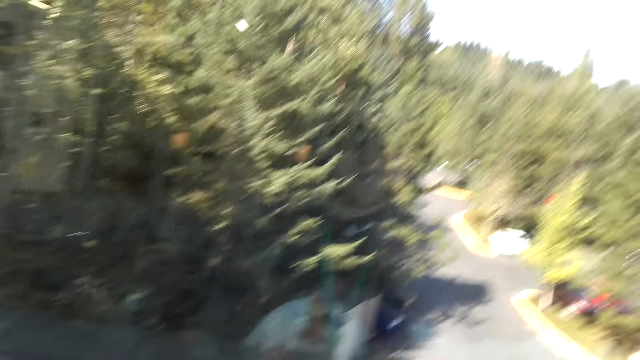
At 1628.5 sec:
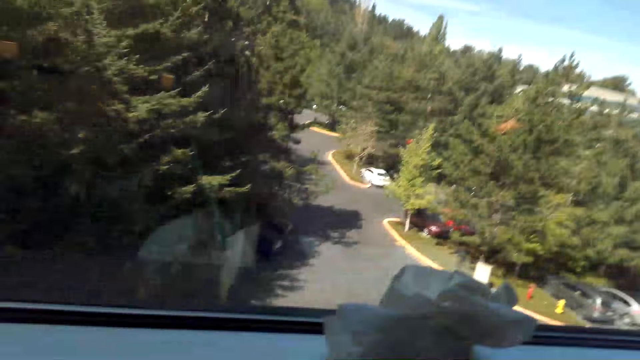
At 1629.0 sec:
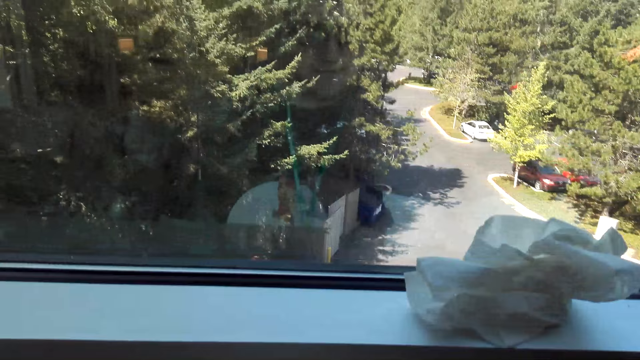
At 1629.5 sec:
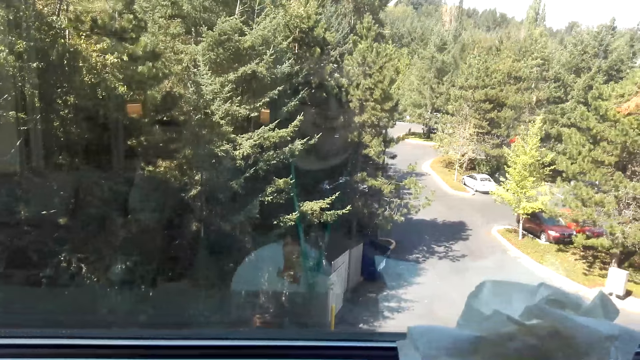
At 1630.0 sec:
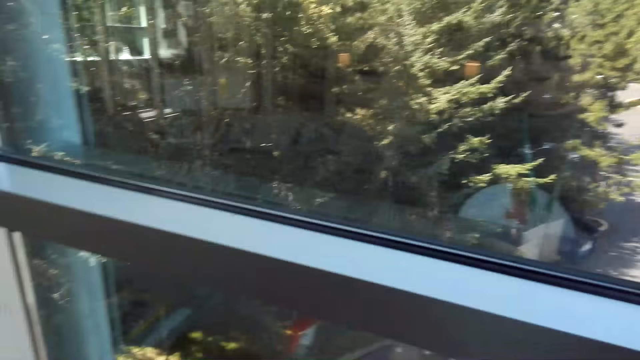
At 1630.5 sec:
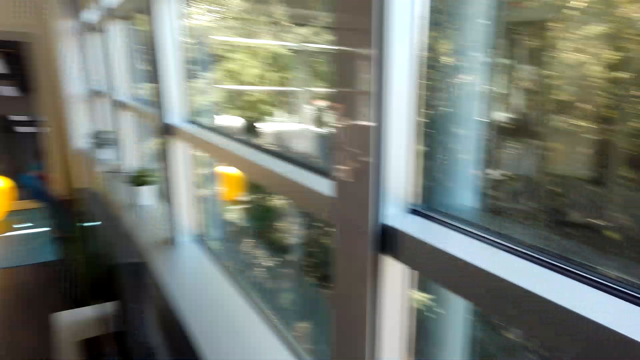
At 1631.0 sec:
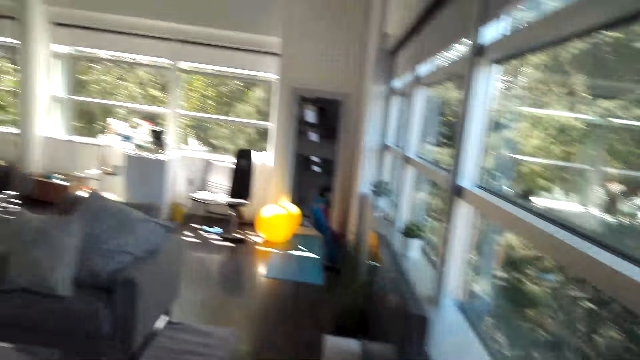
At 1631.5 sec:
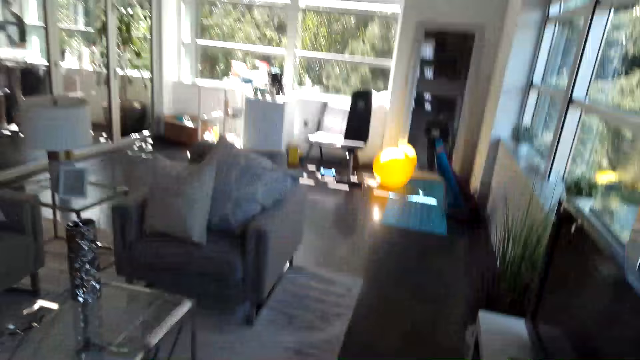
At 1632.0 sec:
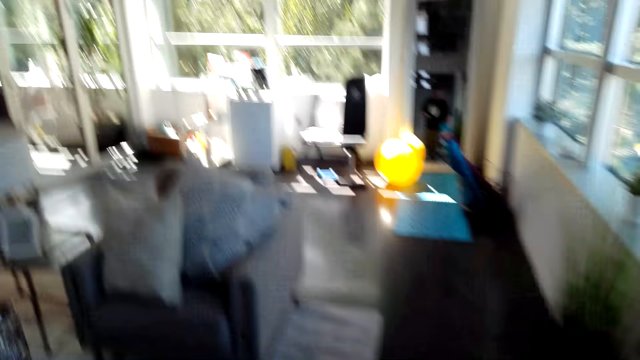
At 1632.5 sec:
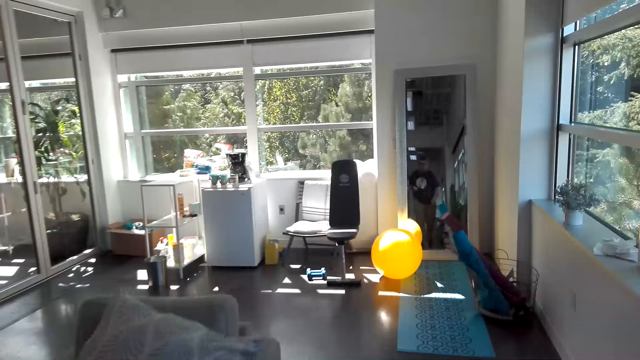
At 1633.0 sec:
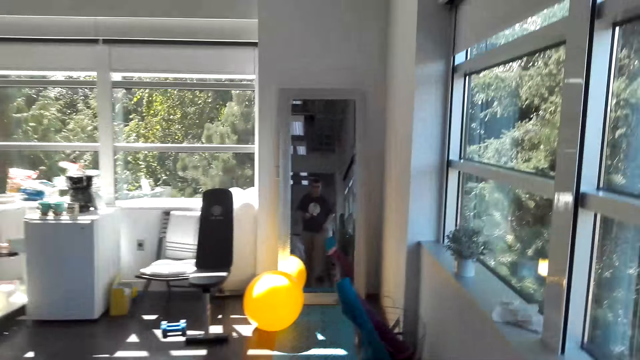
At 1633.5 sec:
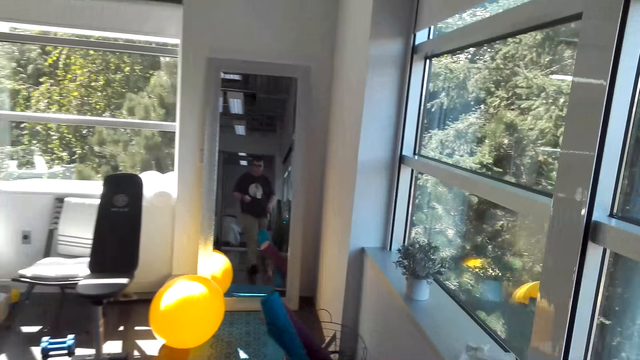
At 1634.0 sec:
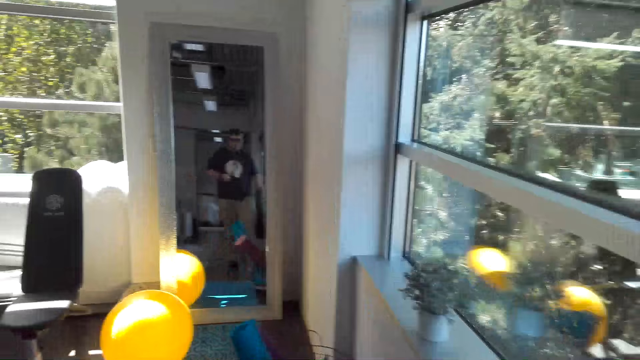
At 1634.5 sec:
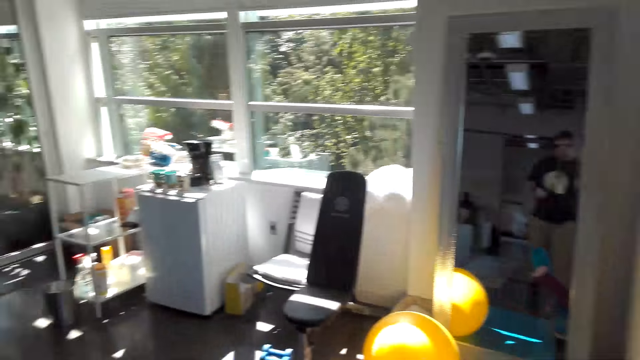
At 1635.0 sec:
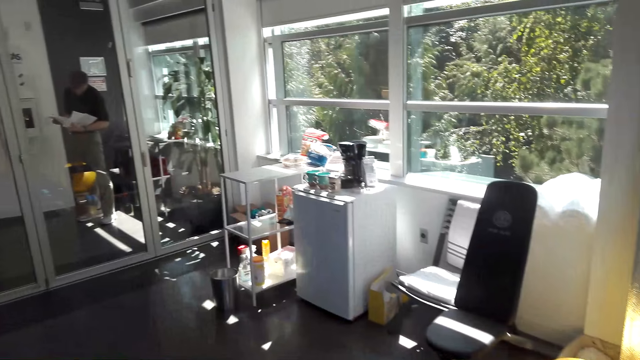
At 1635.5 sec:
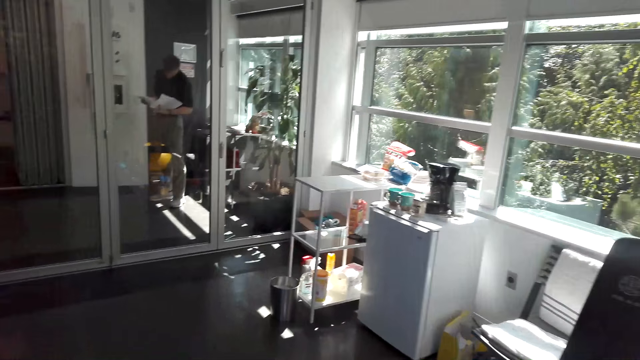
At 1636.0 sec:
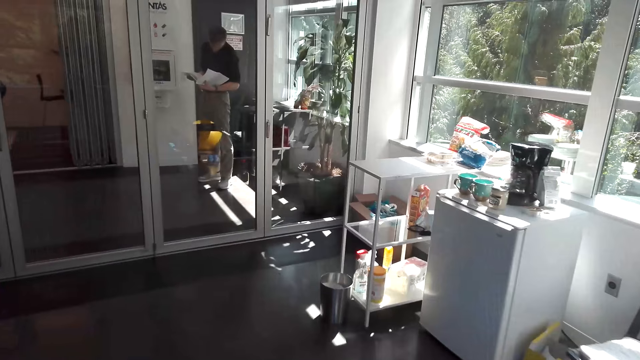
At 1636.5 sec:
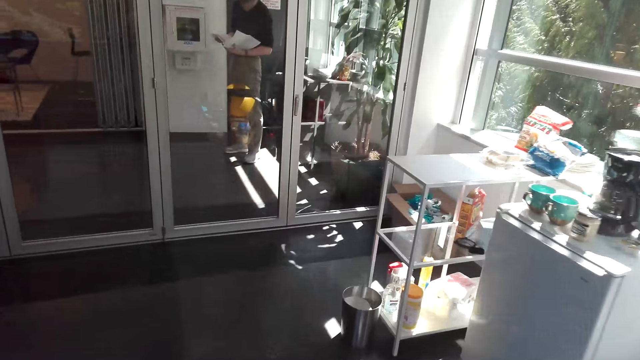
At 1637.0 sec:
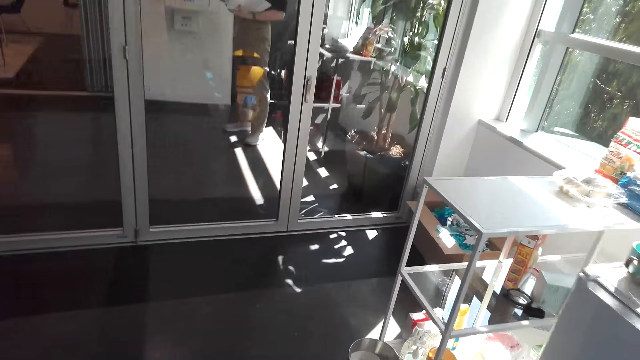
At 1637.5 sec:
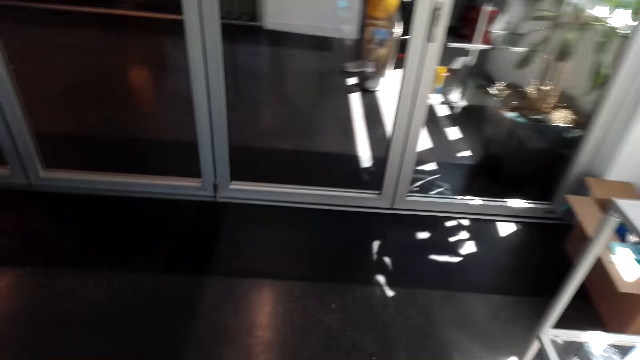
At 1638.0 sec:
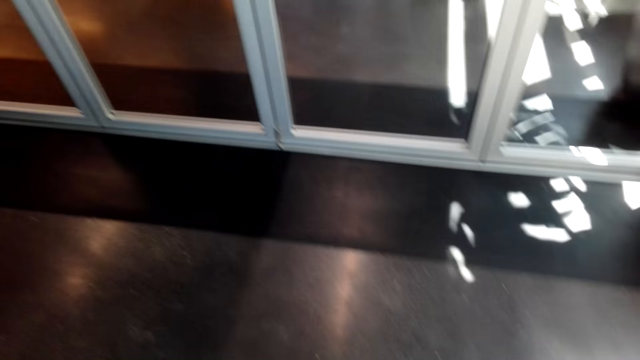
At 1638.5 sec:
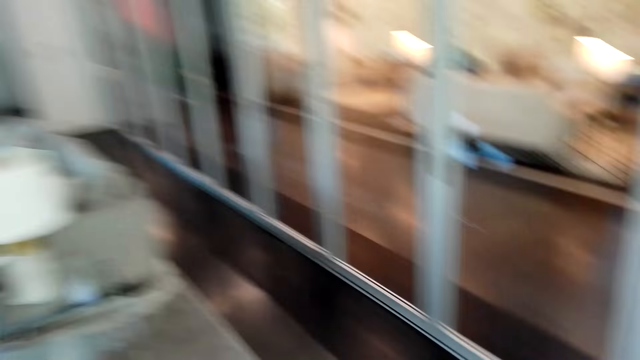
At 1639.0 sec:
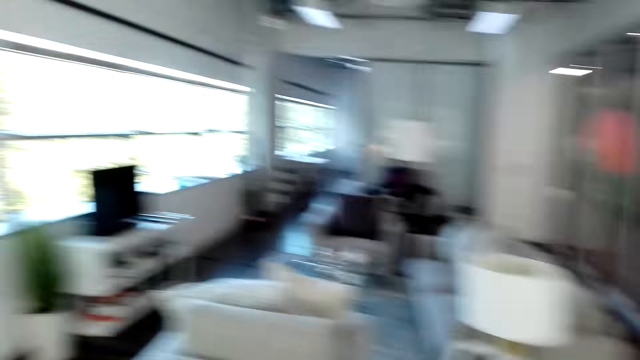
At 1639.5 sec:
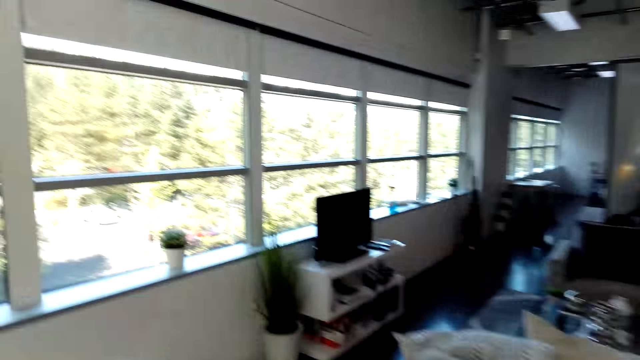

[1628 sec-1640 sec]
The camera wearer wipes the window mirrors. They walk in the room.

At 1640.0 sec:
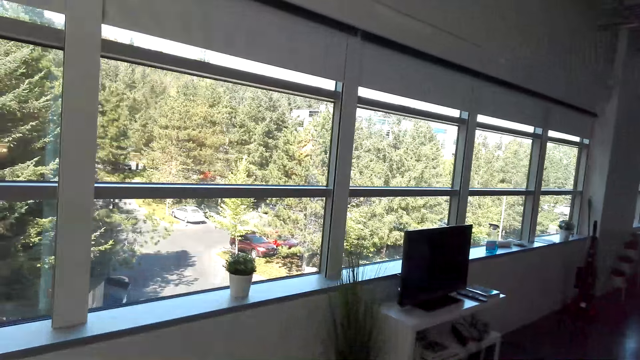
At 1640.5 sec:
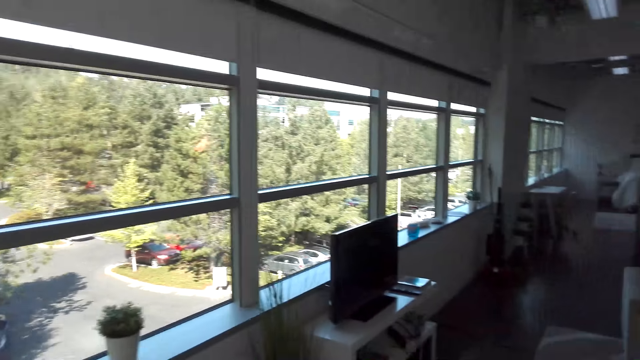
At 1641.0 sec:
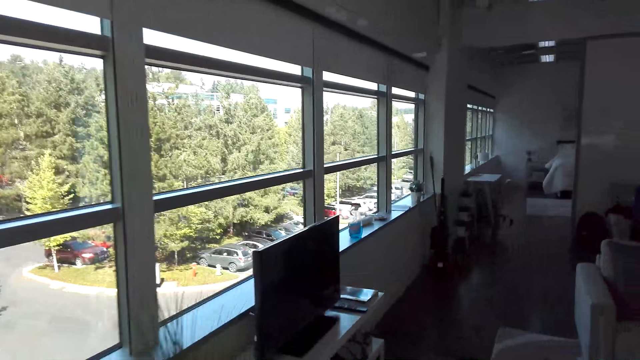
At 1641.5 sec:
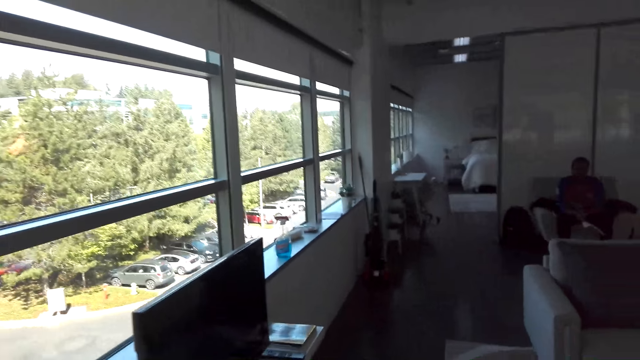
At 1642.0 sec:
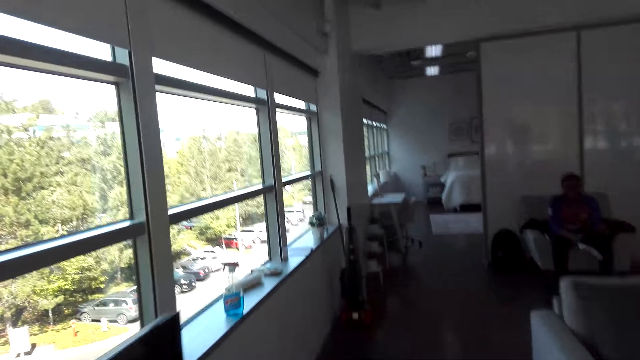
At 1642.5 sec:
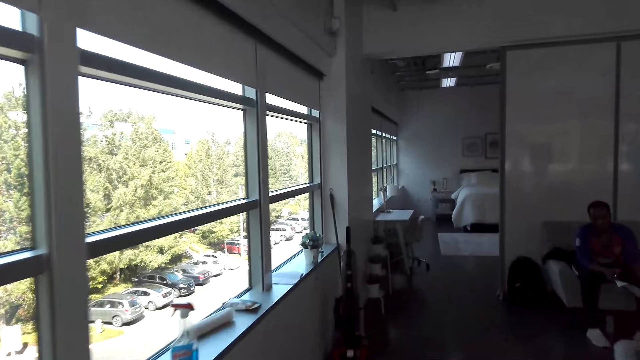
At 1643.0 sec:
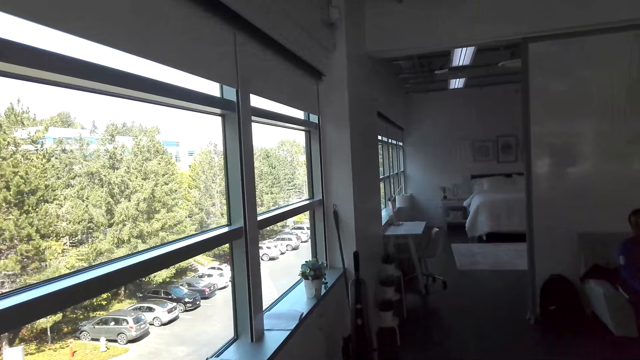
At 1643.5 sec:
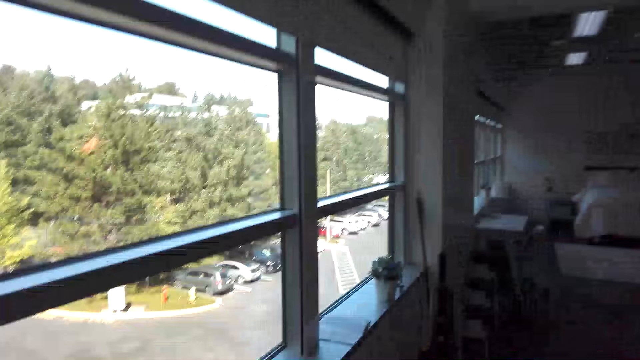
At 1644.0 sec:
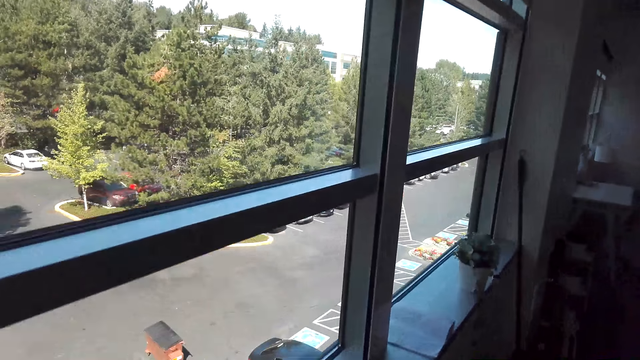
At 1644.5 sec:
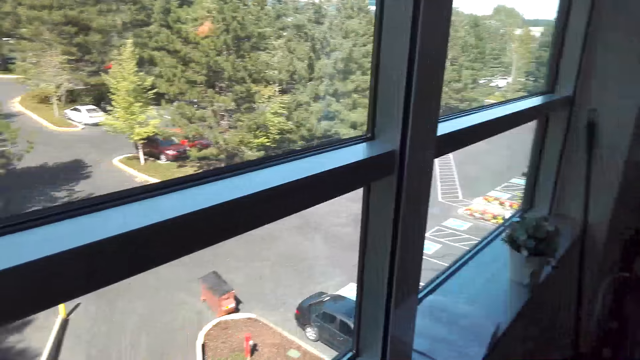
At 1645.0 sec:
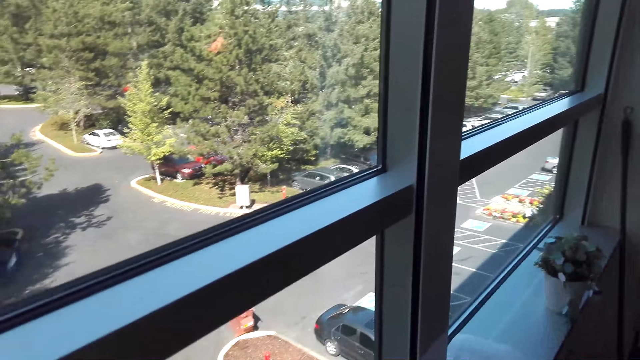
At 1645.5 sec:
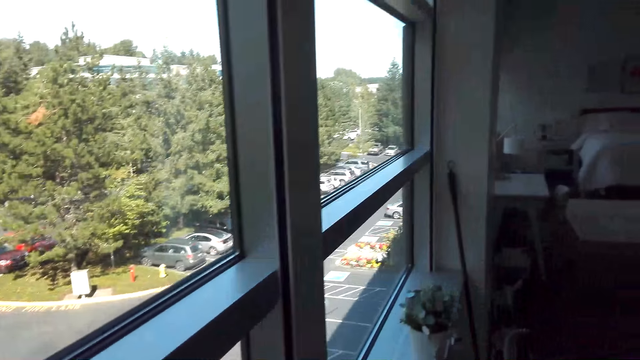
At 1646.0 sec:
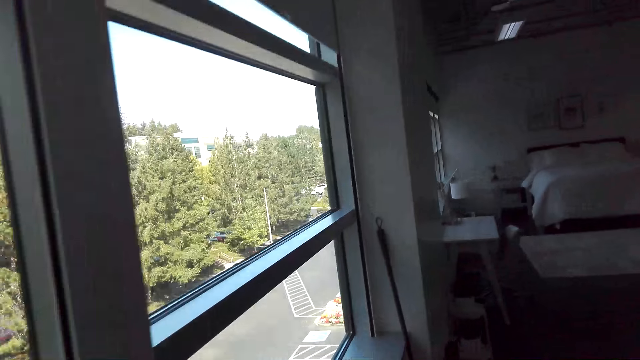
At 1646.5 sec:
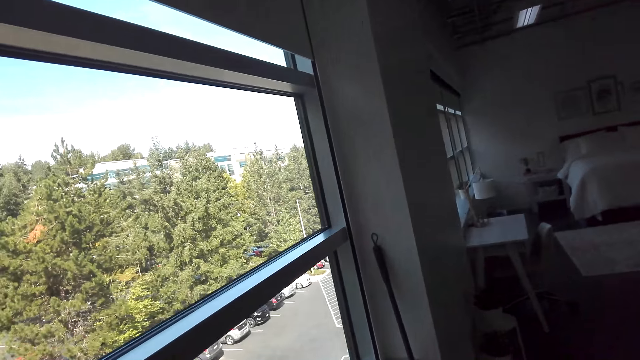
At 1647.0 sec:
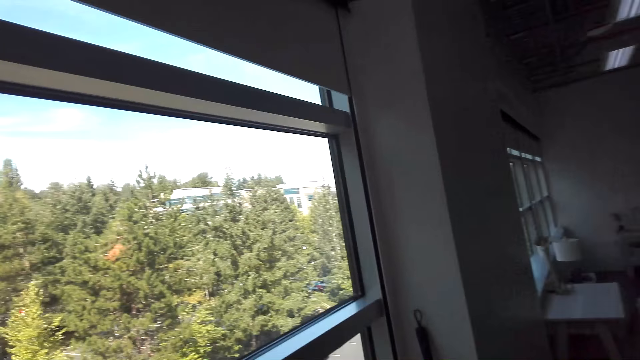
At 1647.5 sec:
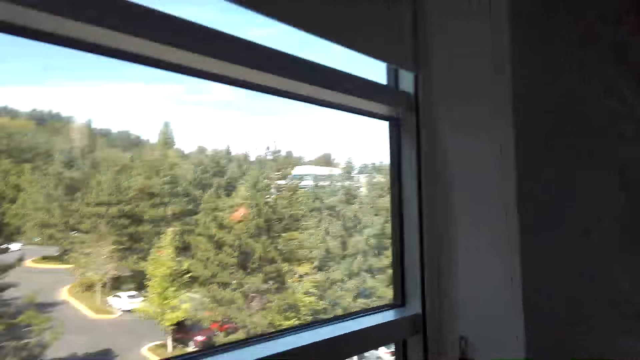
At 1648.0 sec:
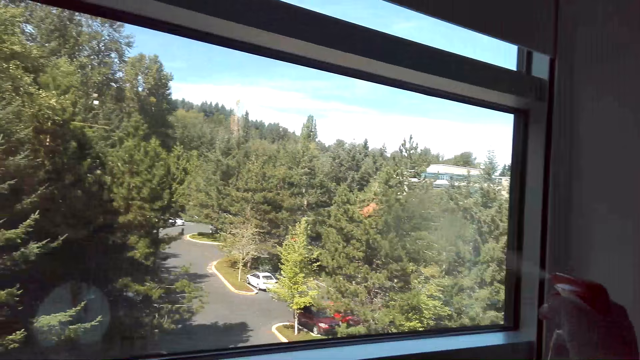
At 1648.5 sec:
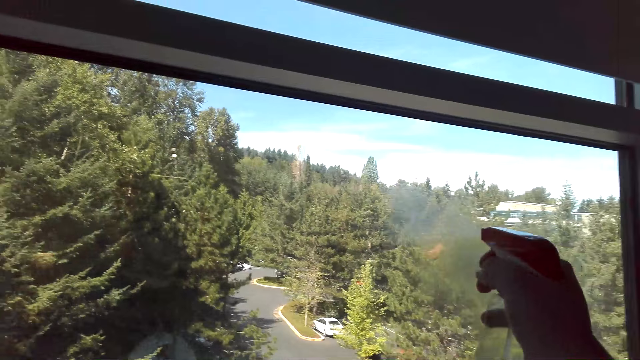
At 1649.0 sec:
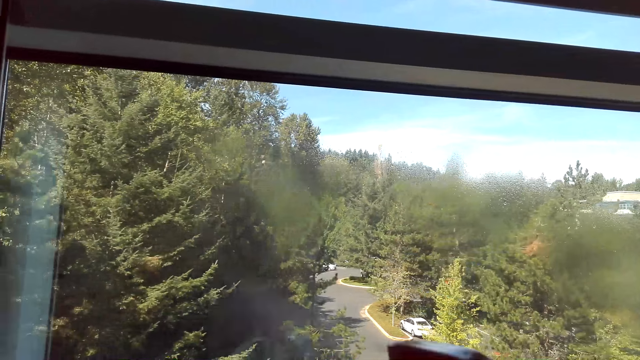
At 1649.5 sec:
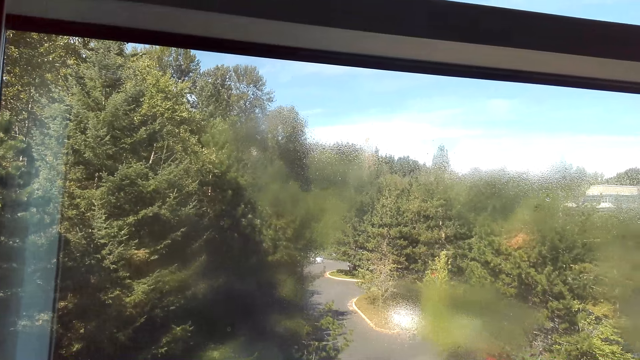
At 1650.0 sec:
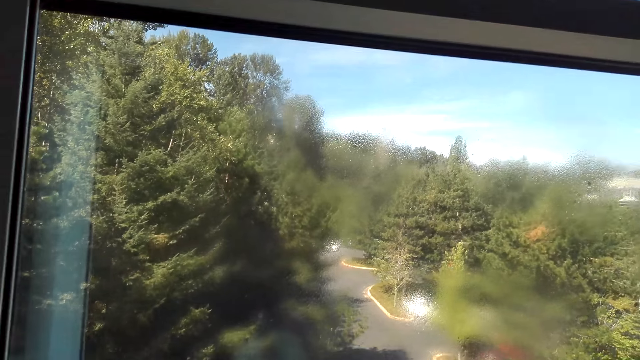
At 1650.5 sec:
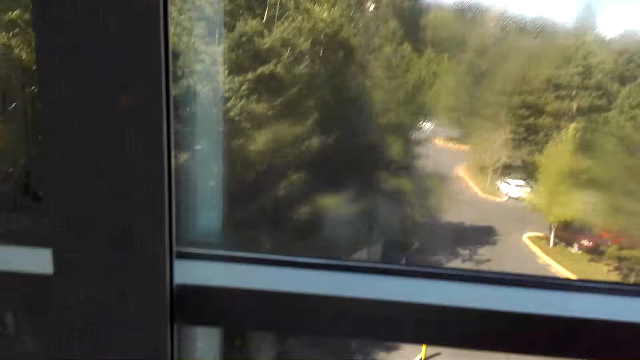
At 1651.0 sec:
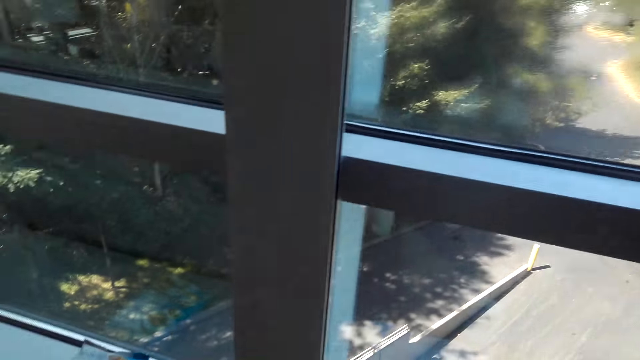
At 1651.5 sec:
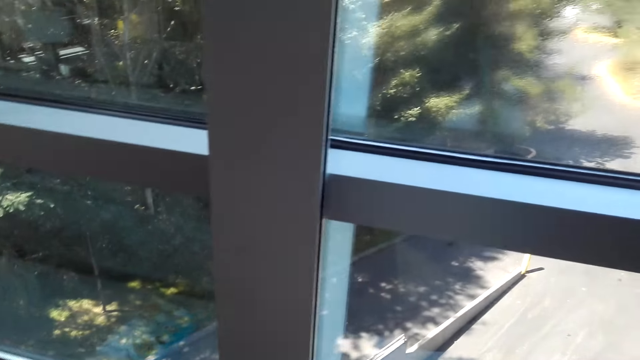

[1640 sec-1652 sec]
The camera wearer sprays Windex to the window.
